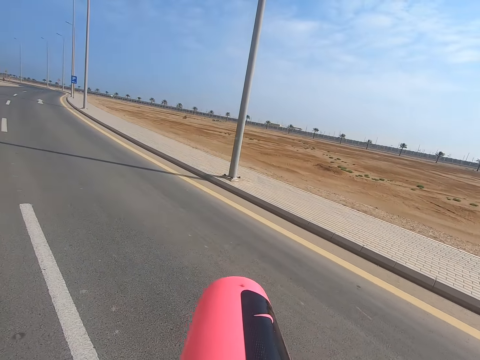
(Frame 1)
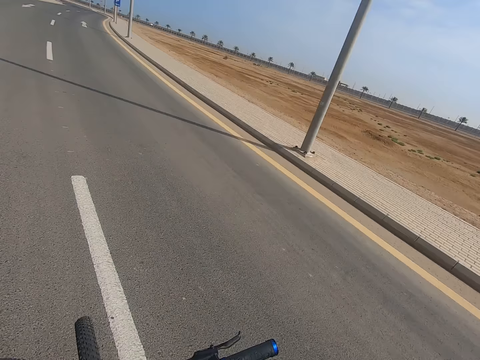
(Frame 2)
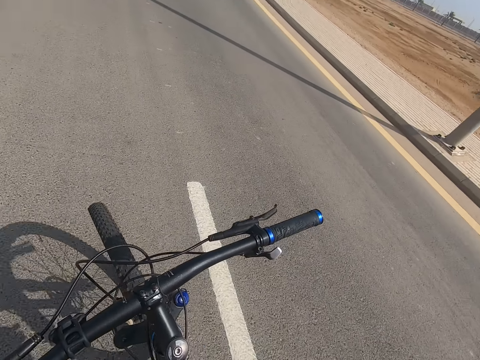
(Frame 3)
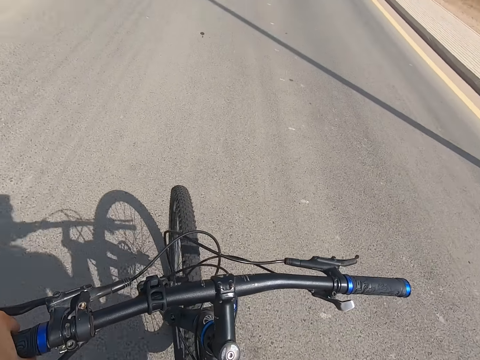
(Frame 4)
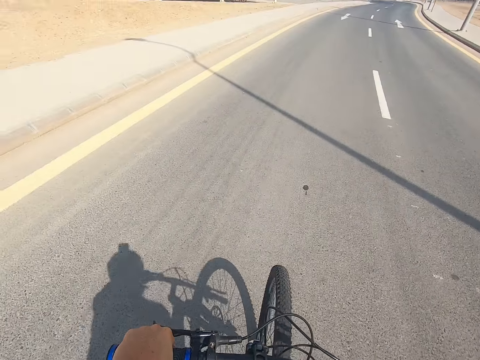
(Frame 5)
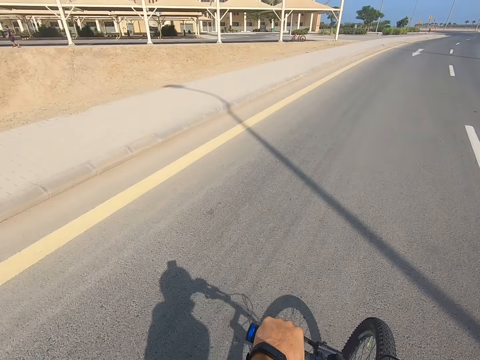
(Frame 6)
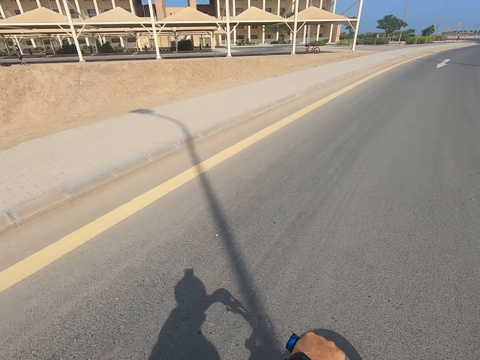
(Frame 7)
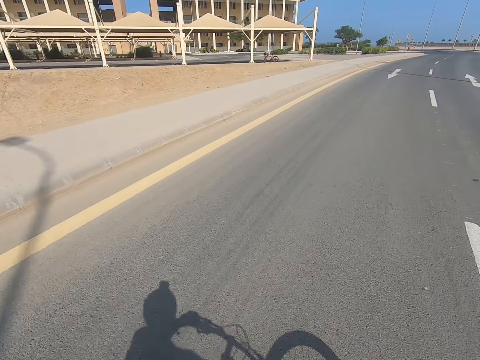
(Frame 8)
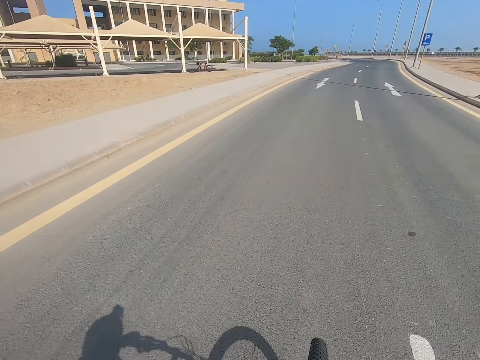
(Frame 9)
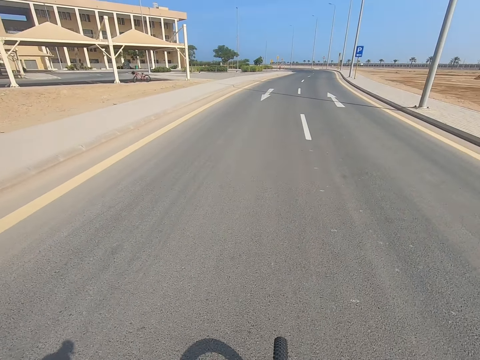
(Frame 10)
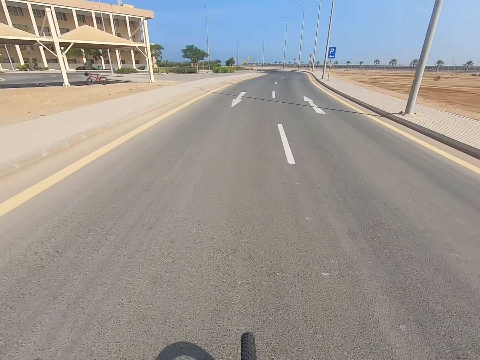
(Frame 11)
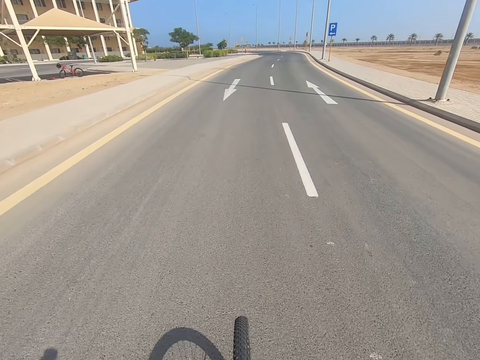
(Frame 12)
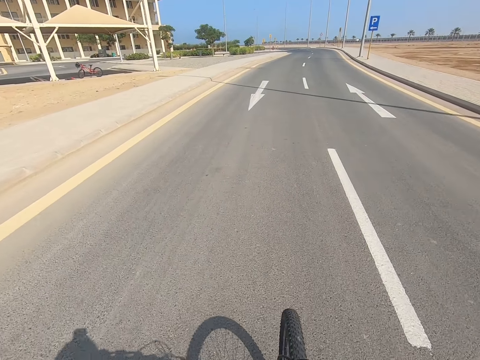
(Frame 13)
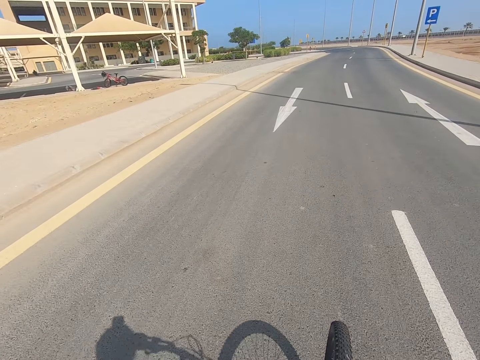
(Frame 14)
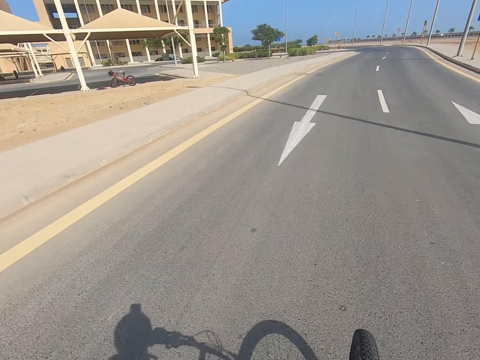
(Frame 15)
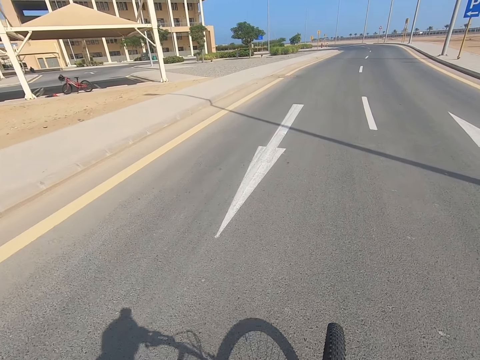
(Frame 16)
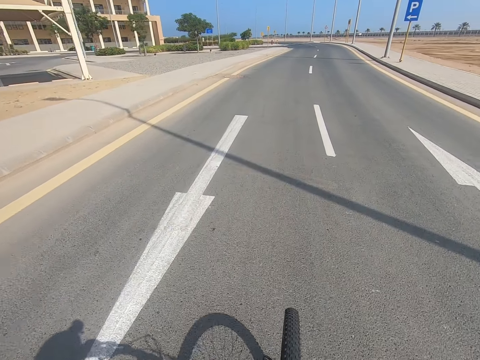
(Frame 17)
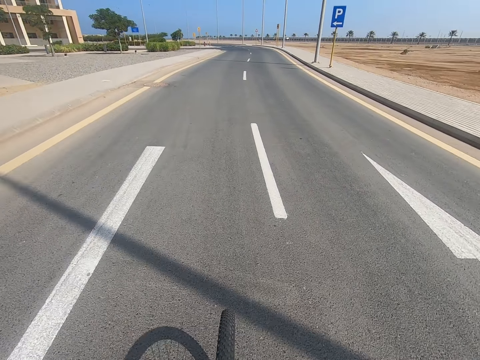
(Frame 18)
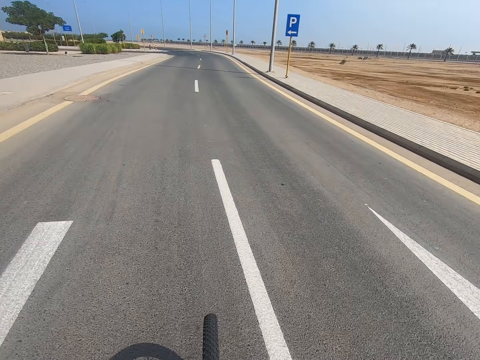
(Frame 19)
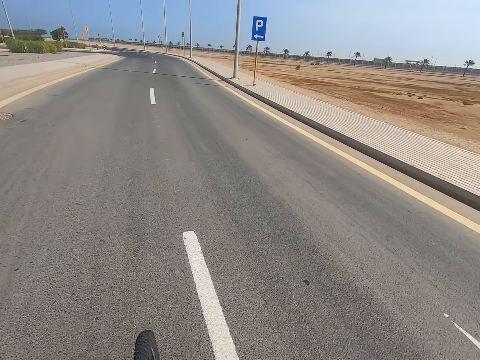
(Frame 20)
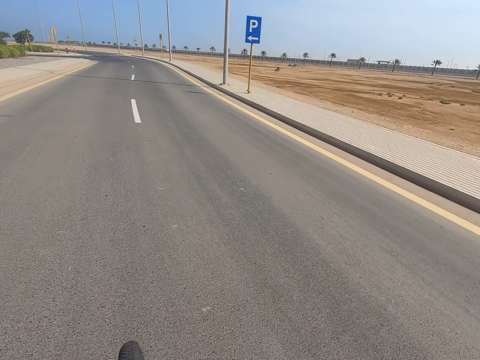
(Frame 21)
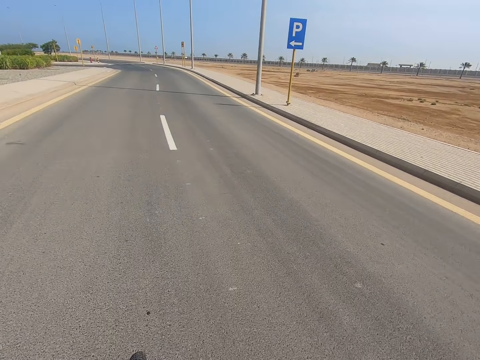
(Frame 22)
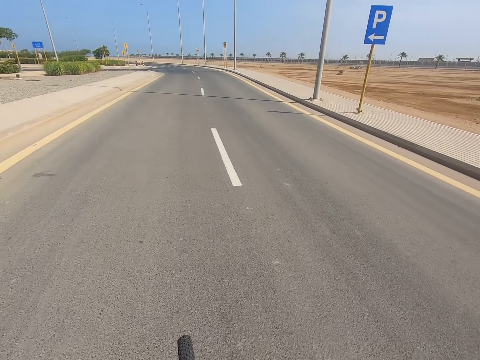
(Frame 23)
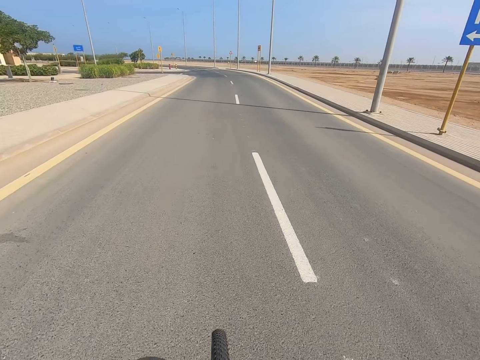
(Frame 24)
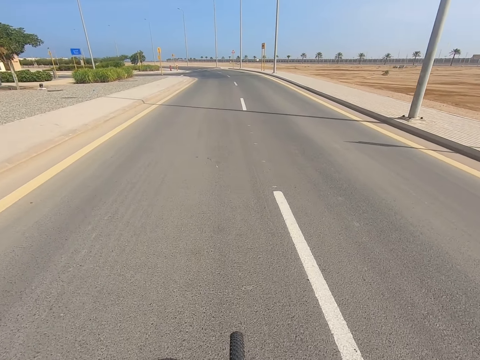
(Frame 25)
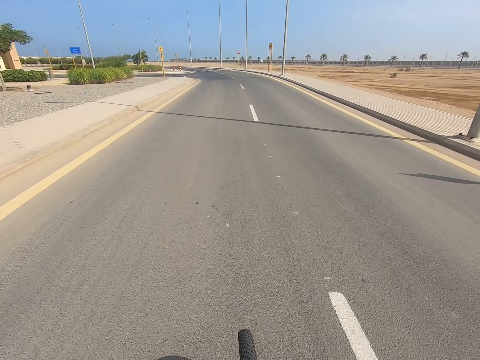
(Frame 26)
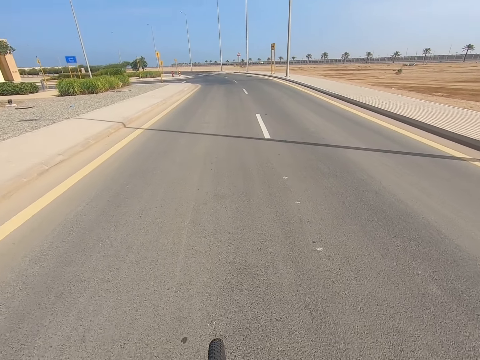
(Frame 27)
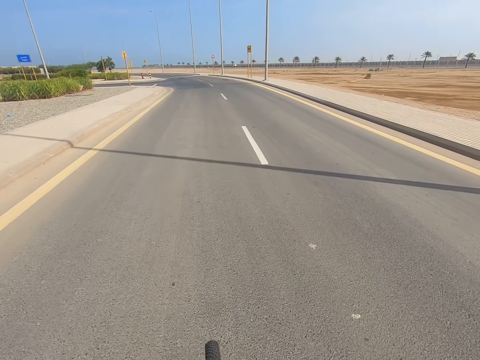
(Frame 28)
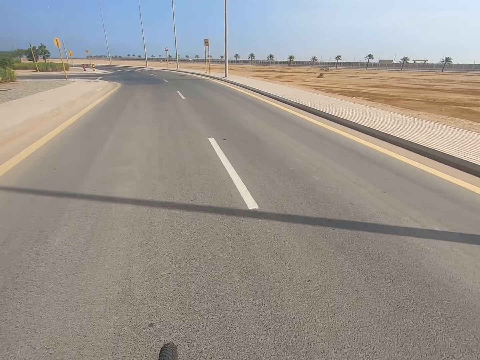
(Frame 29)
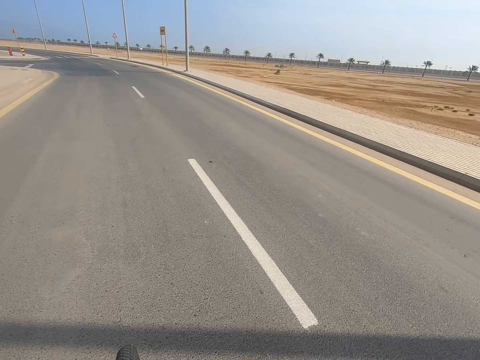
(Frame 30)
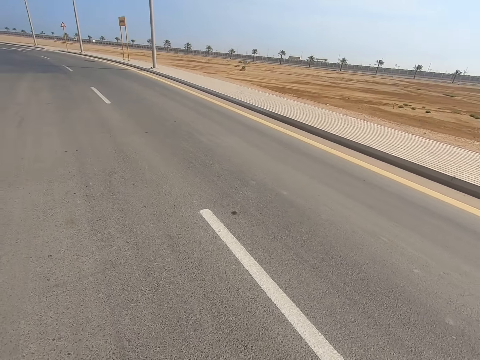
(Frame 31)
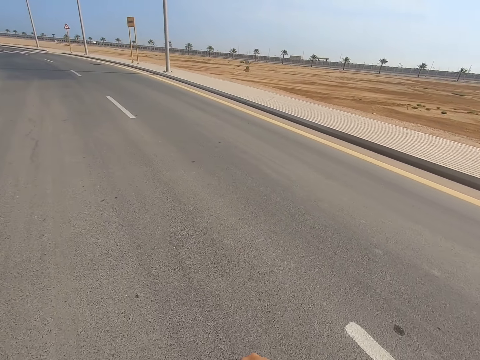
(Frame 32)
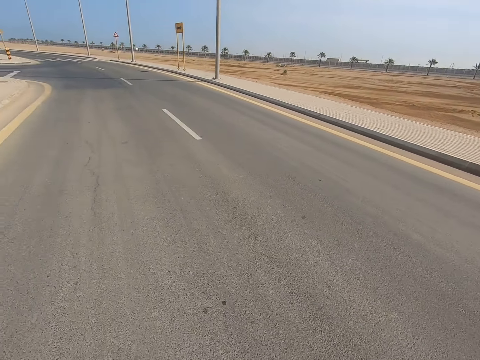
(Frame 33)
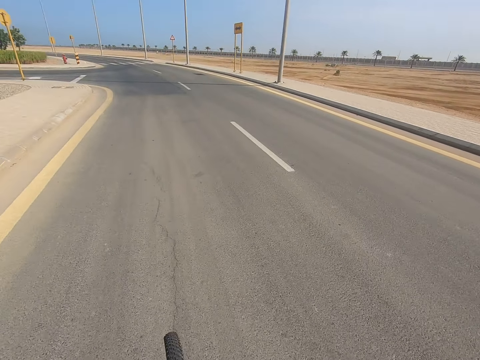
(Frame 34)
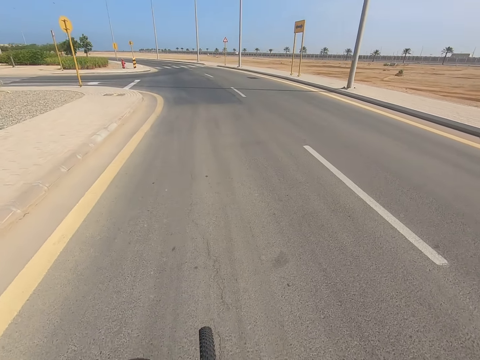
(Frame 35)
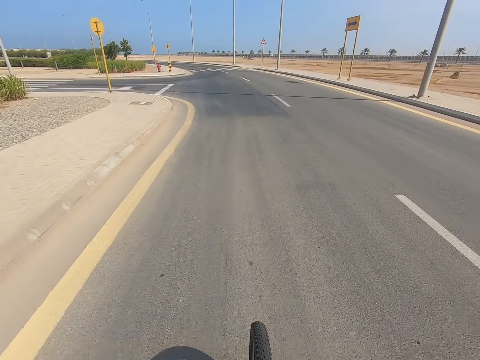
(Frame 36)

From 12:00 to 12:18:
The camera wearer drinks water. They cycle with one hand. They cycle. They cycle again.

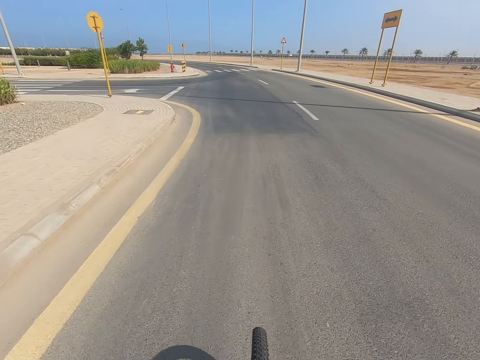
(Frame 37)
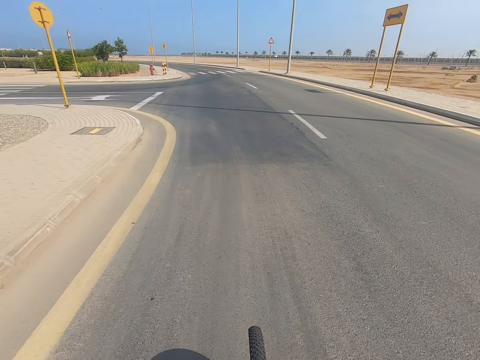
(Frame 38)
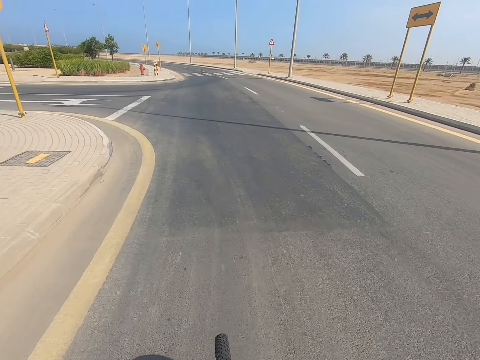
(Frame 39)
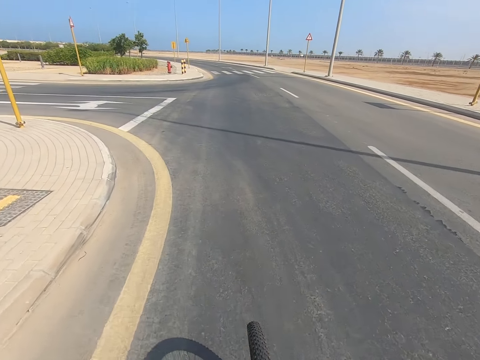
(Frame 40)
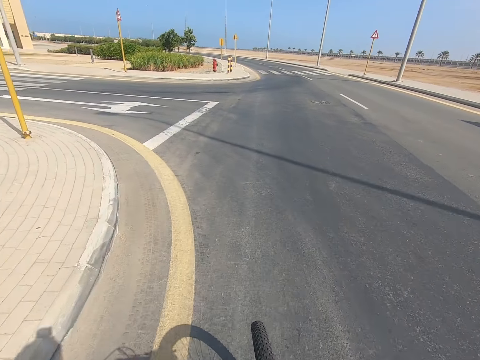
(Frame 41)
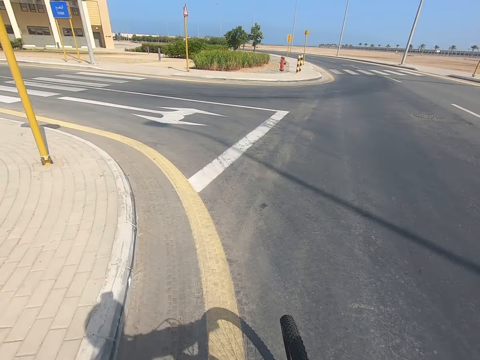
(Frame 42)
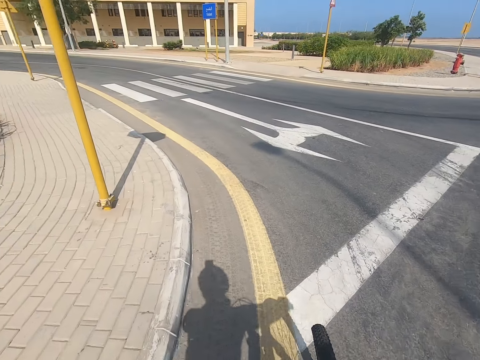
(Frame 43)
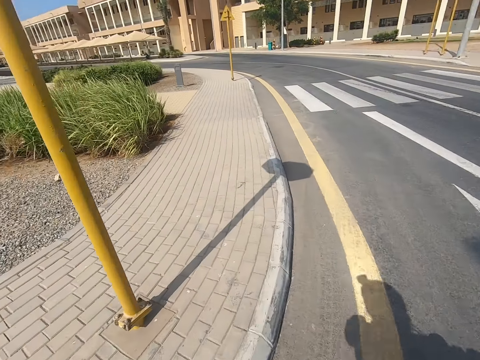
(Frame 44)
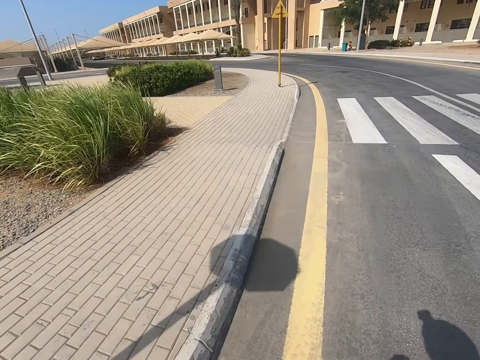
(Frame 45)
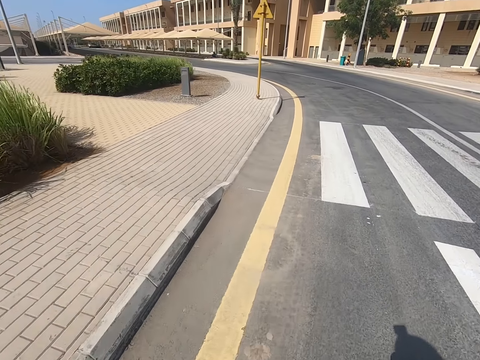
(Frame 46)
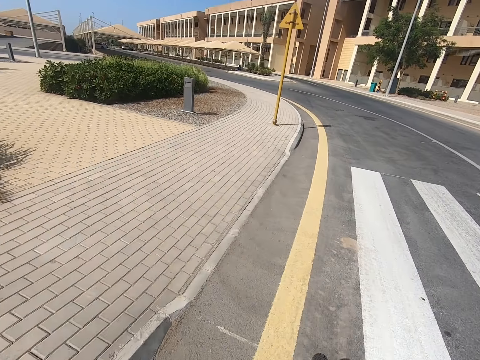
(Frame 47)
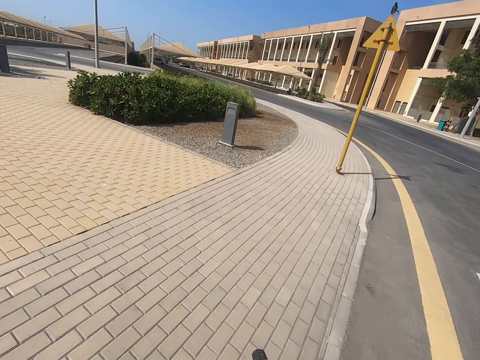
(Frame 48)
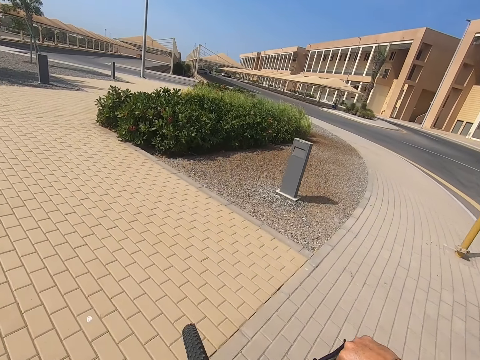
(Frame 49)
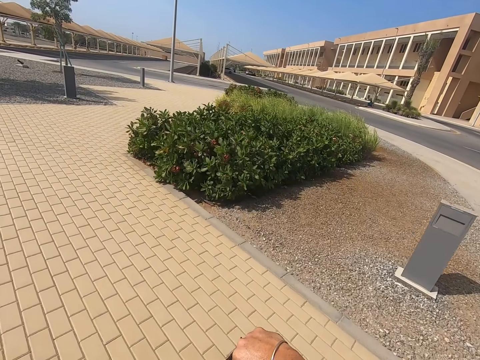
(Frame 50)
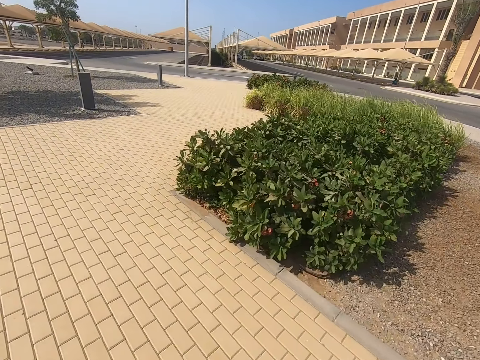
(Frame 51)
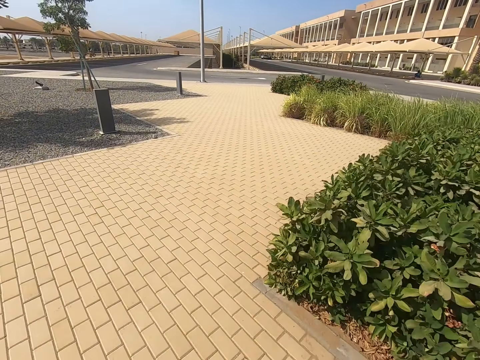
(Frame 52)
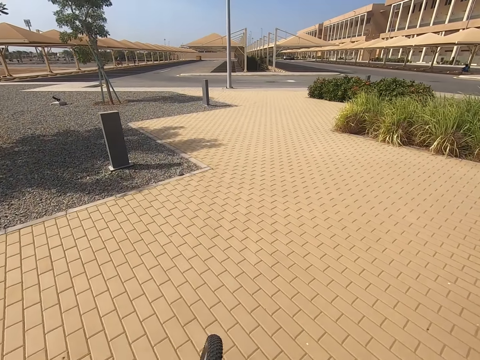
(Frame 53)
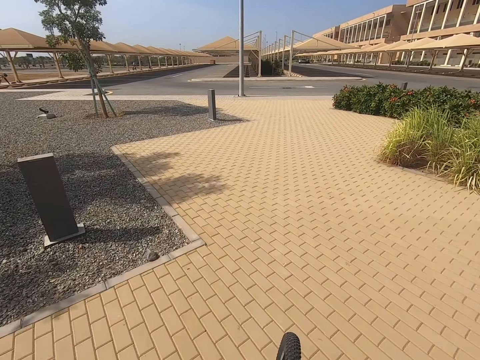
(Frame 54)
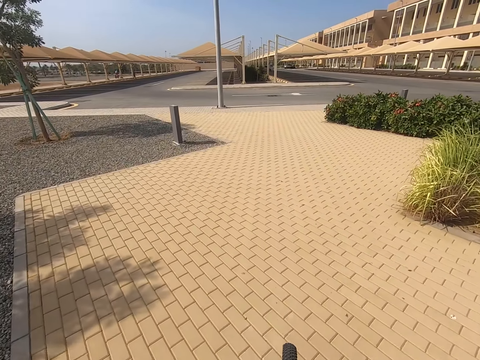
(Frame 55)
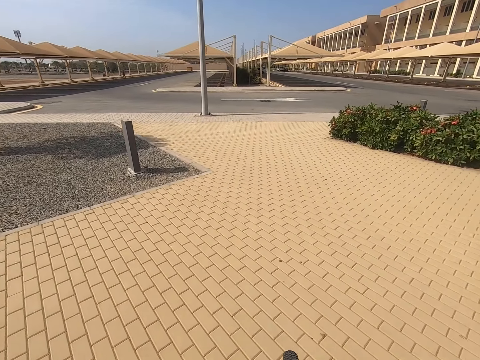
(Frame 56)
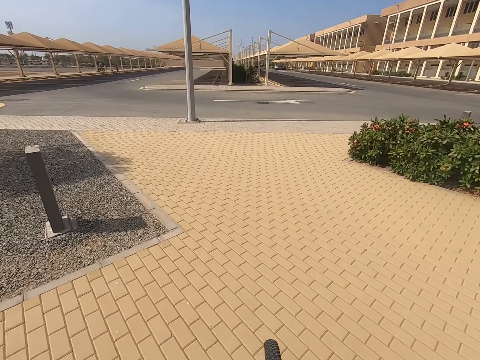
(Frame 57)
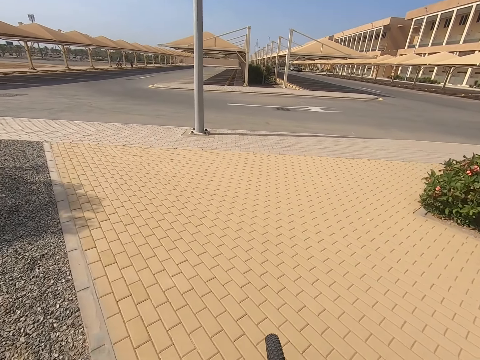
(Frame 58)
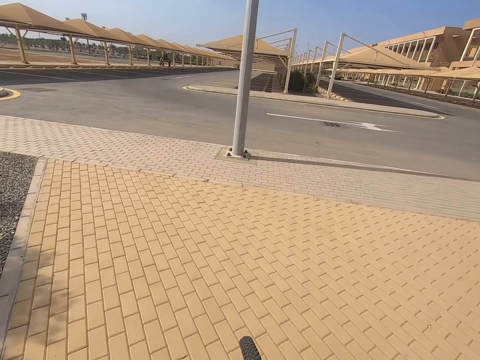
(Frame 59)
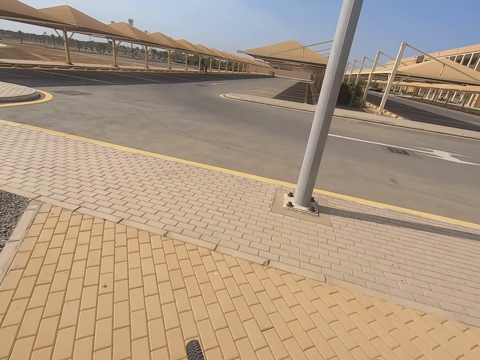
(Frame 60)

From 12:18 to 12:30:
The camera wearer cycles. They cycle again.
